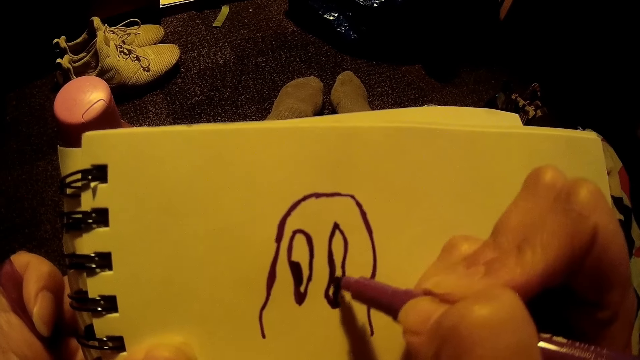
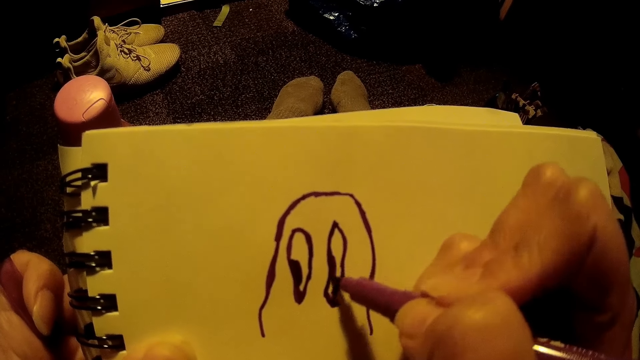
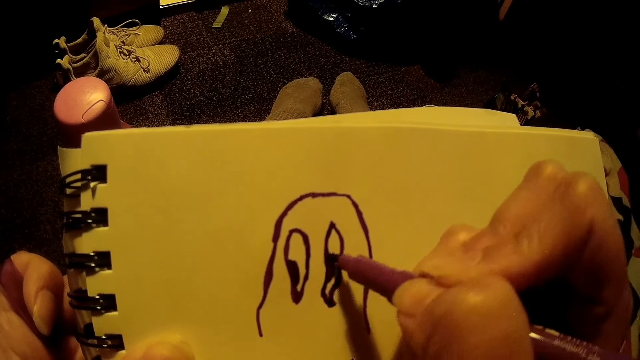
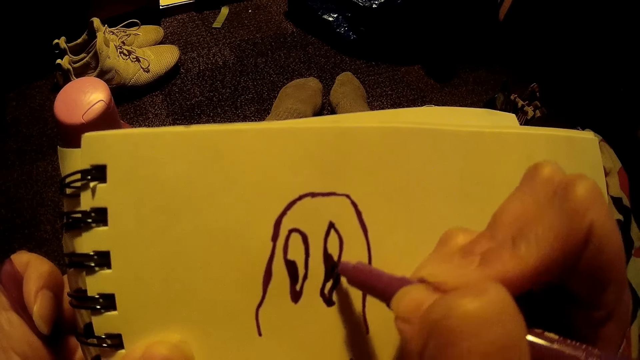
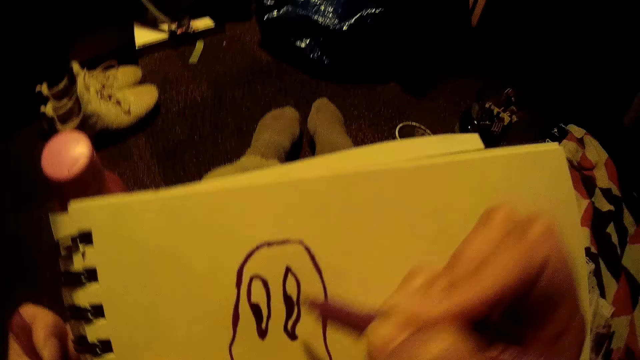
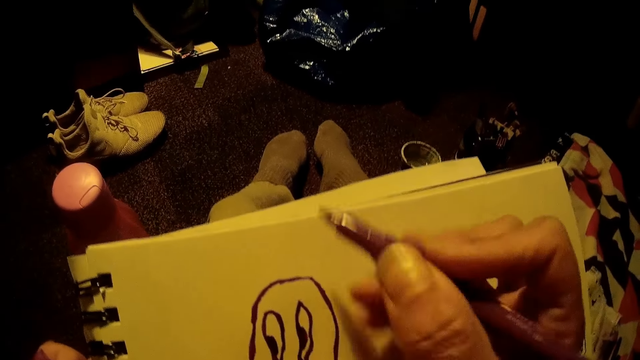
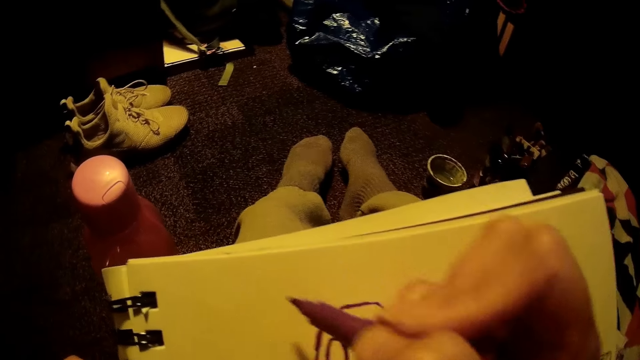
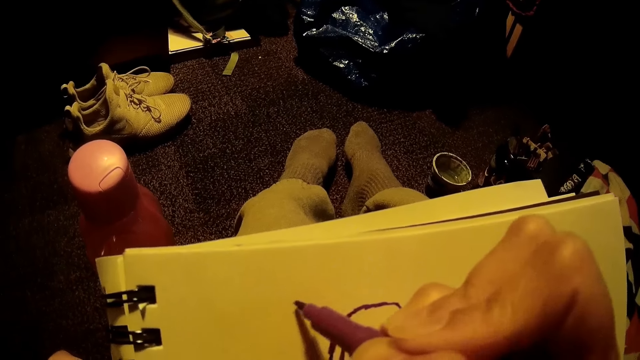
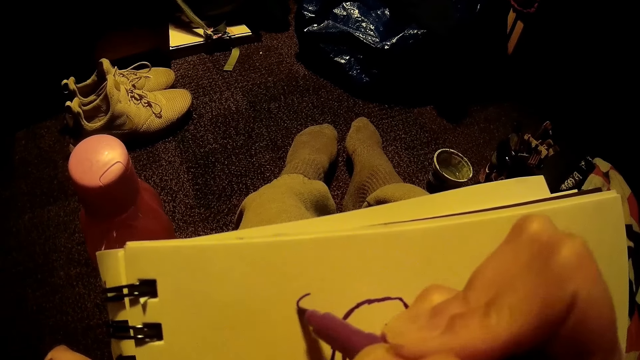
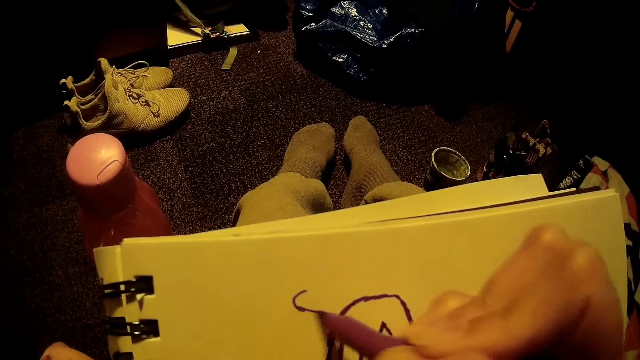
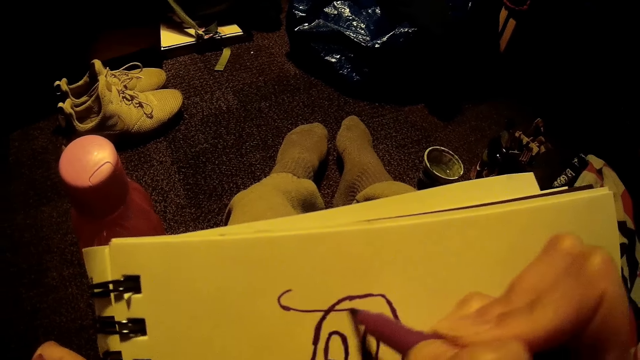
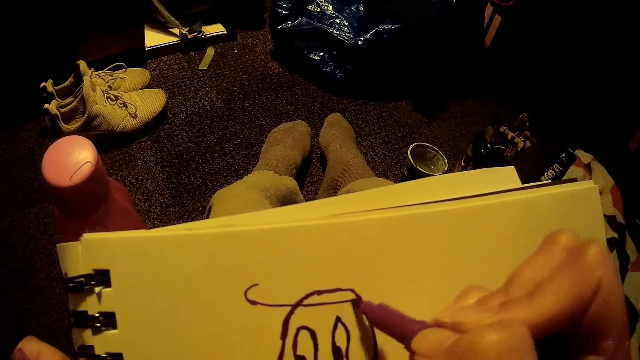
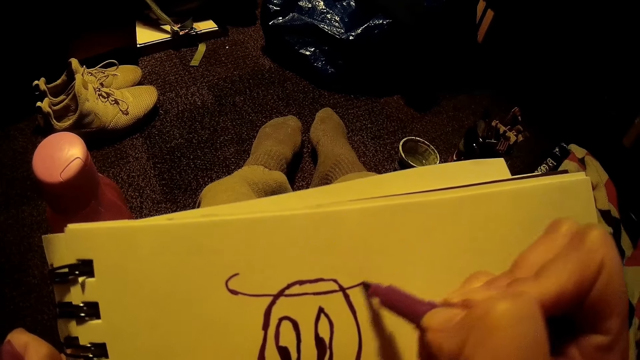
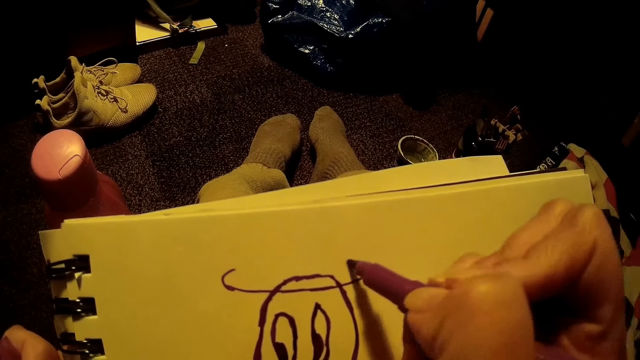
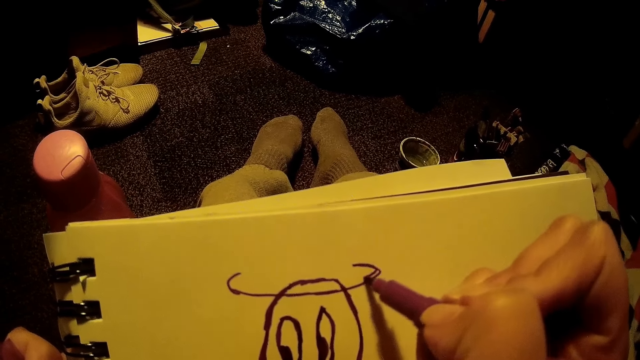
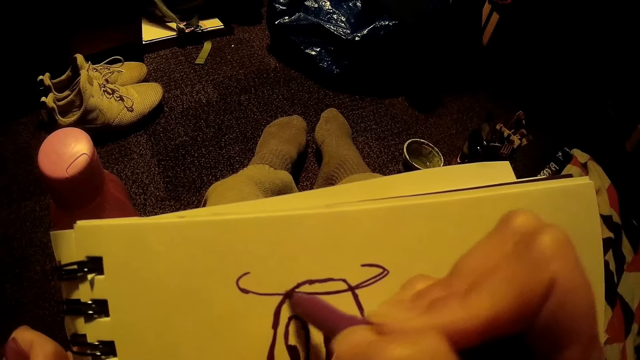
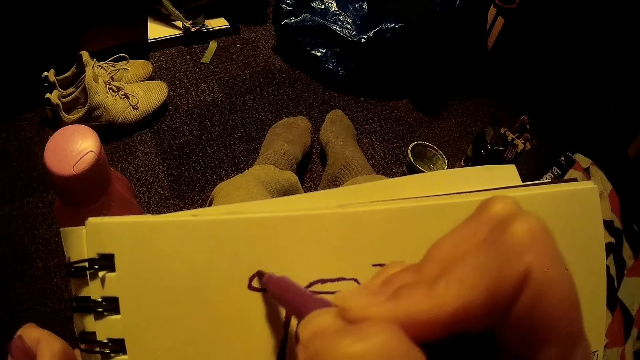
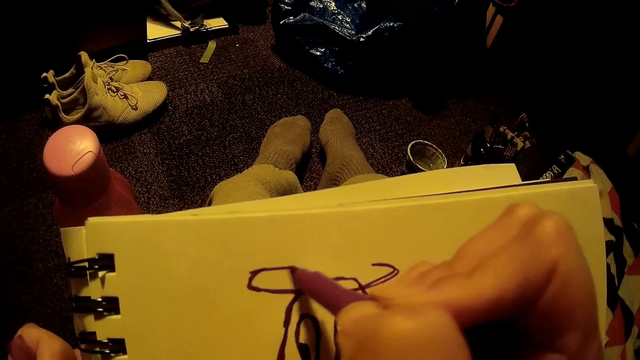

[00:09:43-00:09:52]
The camera wearer raises their hand from the drawing. They draw on the book.

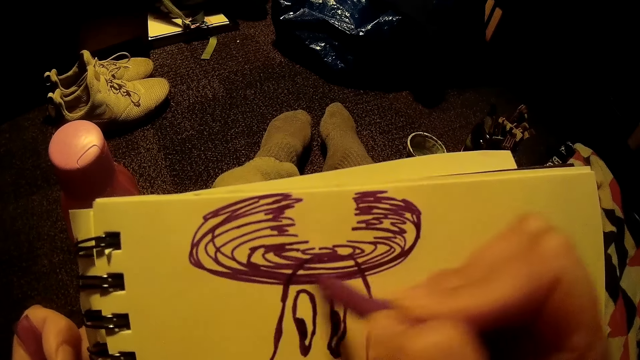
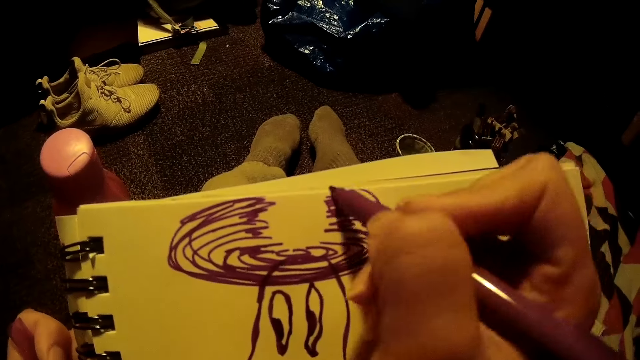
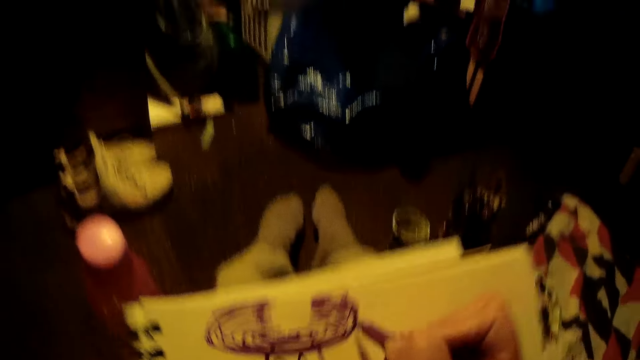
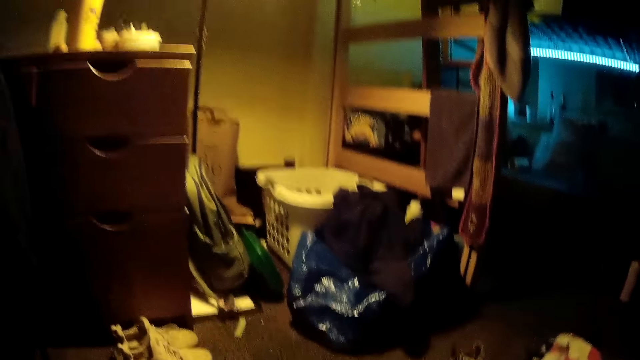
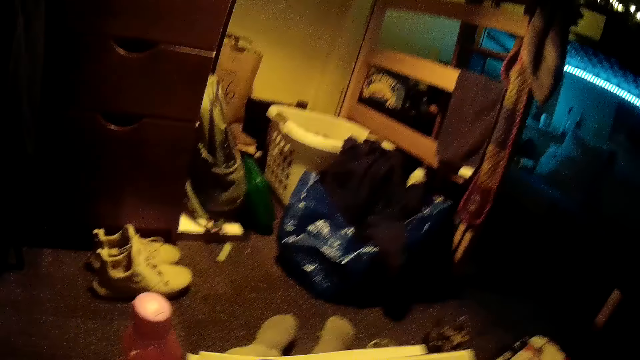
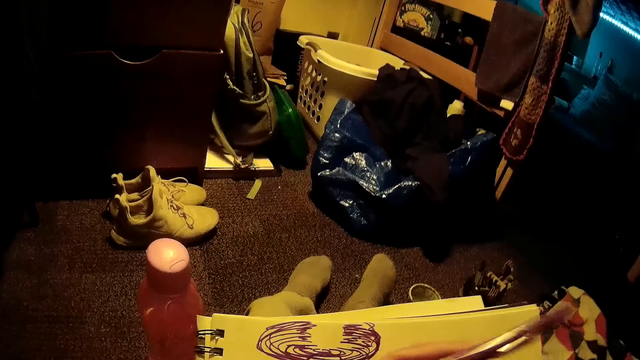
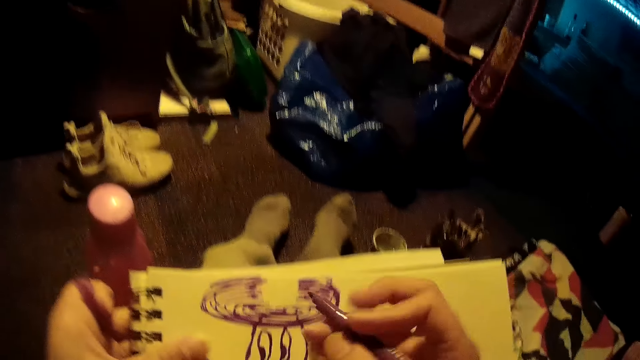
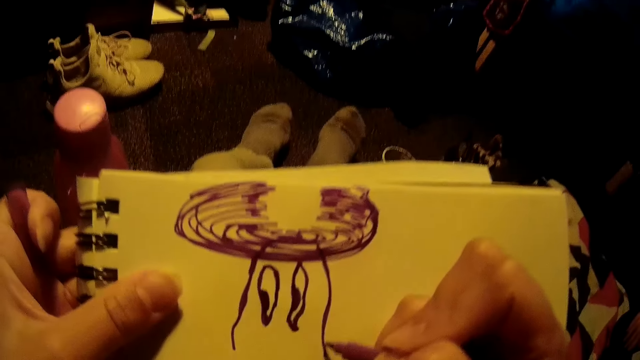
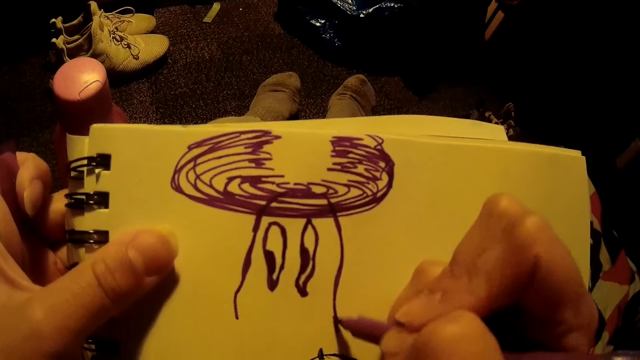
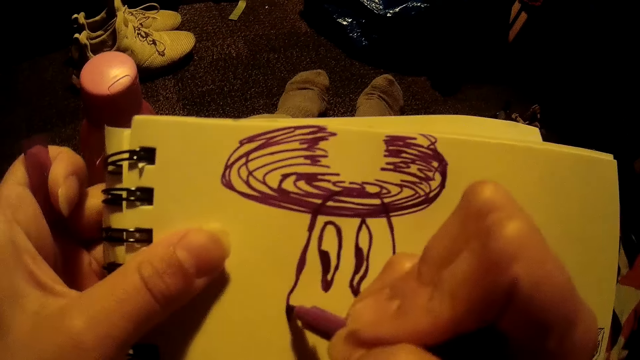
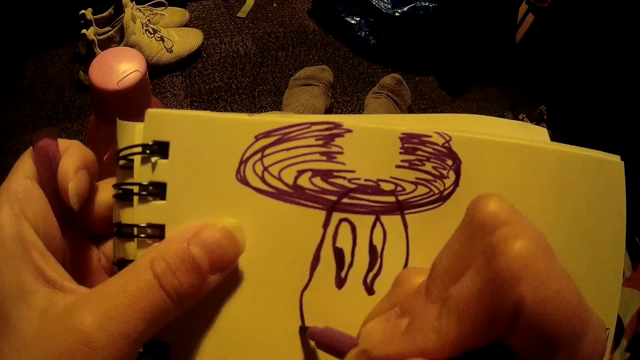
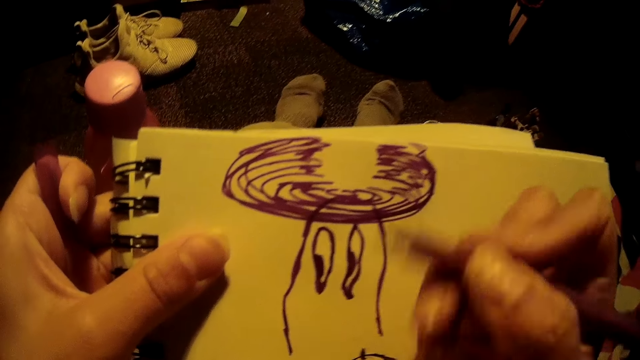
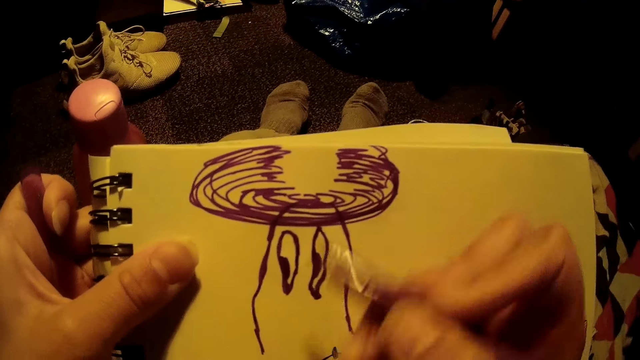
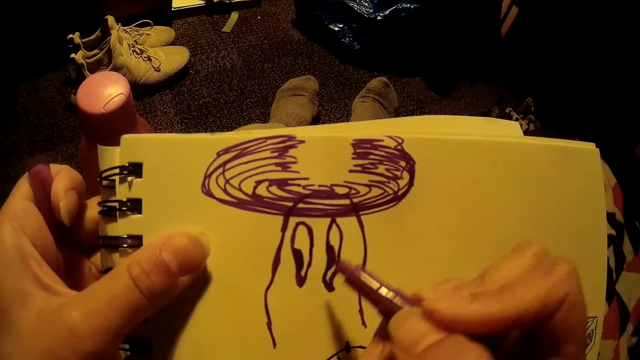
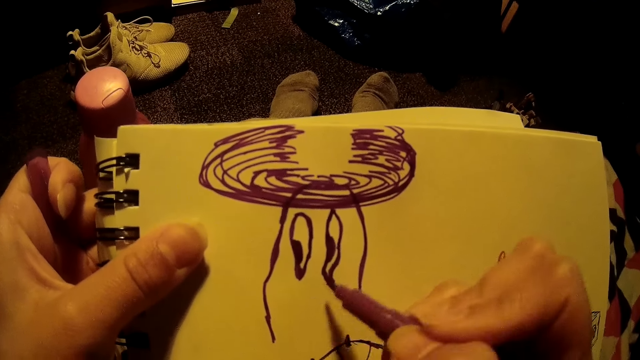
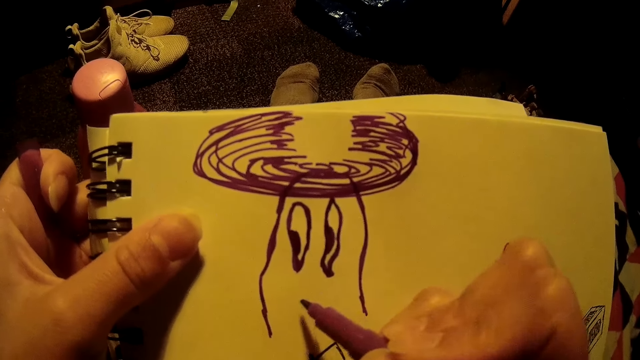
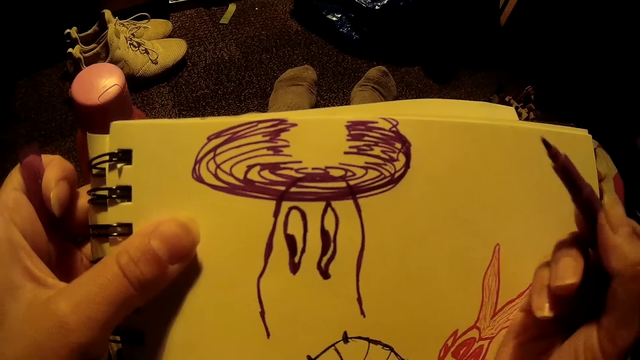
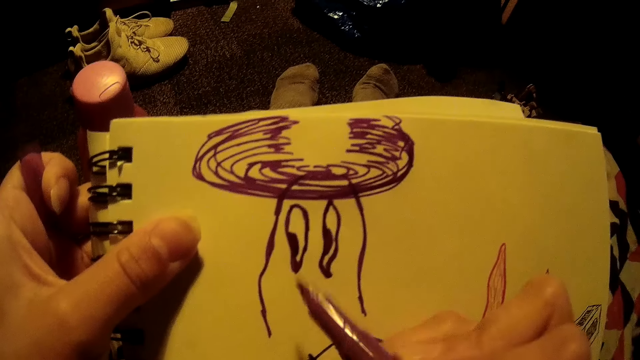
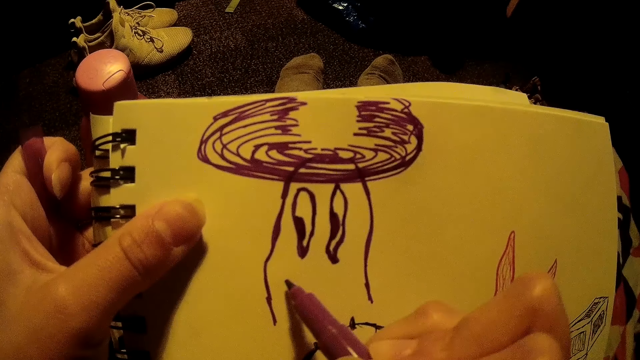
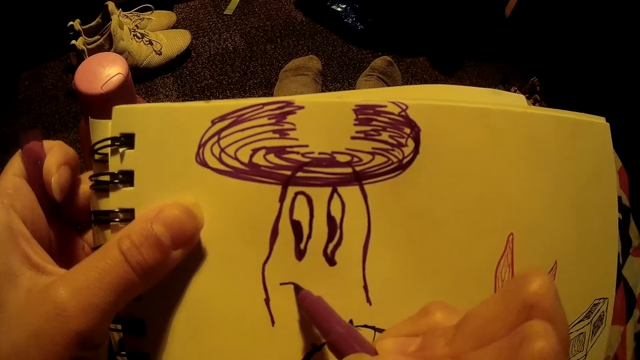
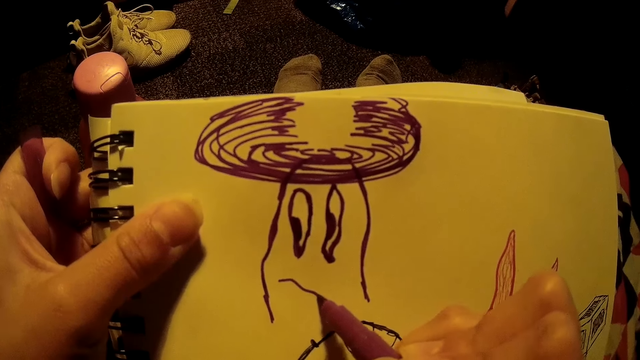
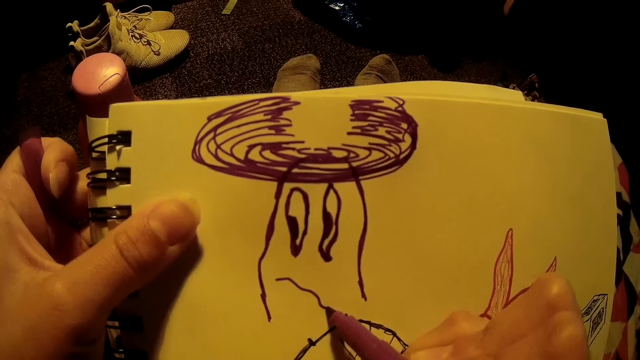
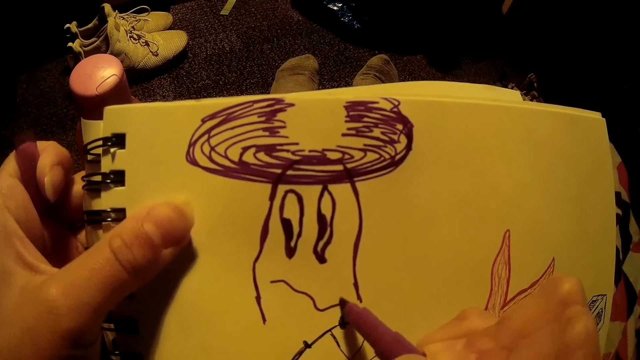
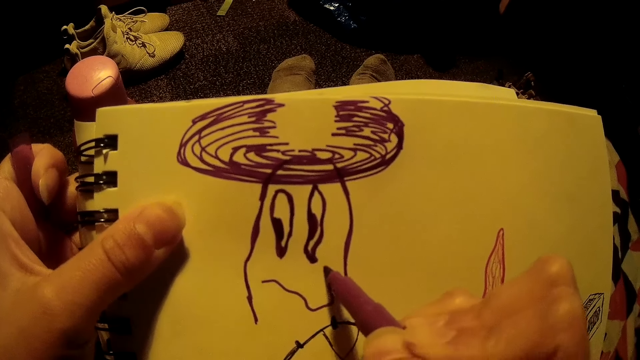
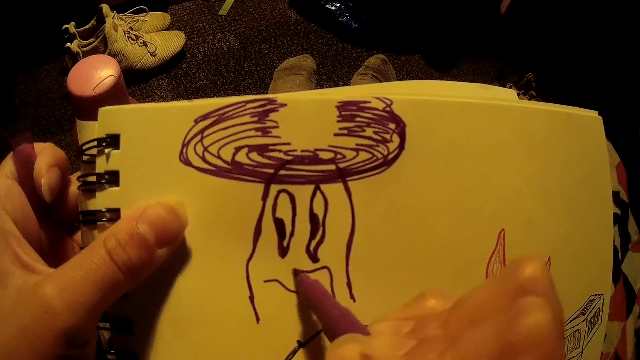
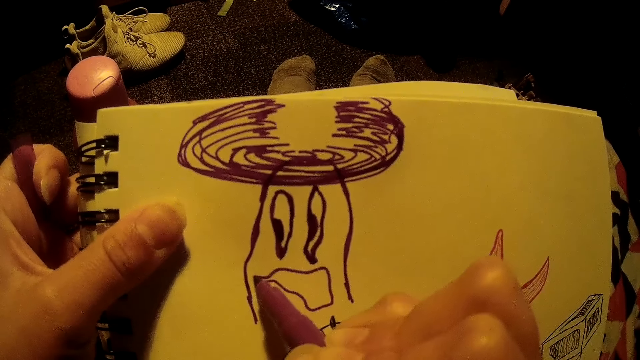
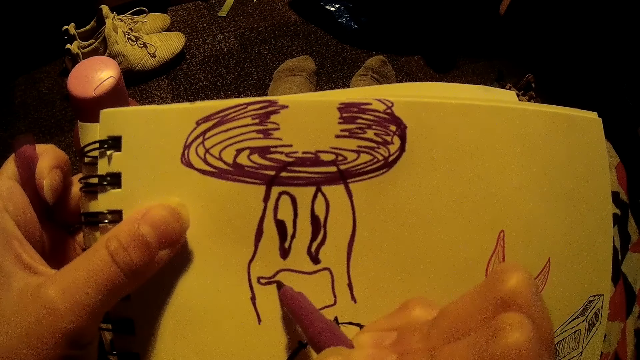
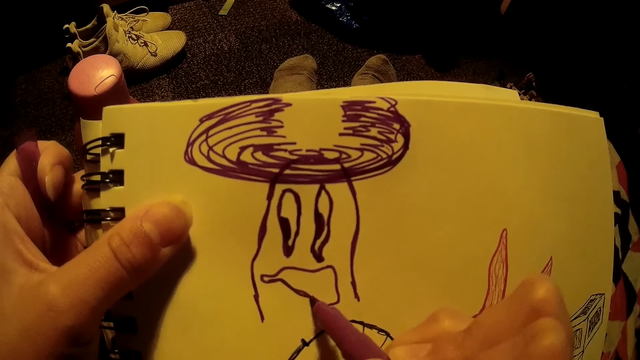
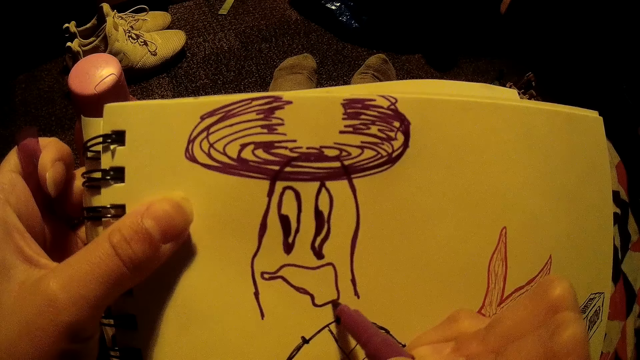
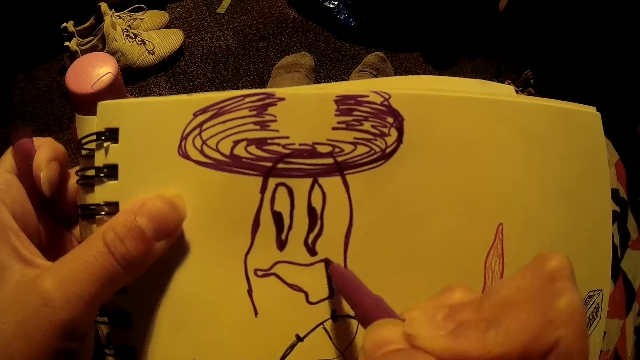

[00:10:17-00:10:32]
The camera wearer looks around the house. They hold the book with their hand. They draw on the book. They raise their hand from the drawing. They do it again. They draw on the book.
